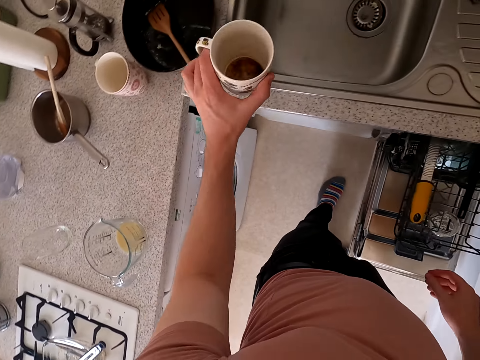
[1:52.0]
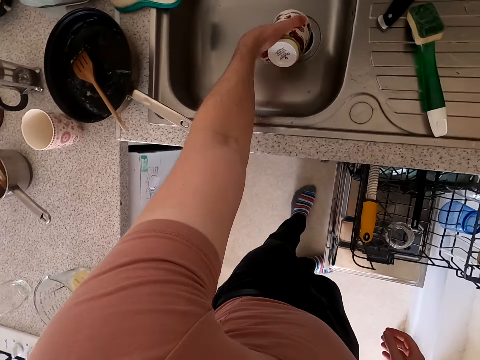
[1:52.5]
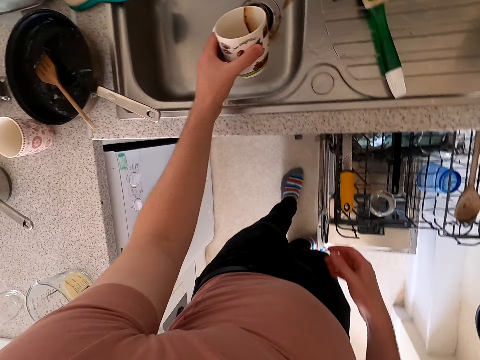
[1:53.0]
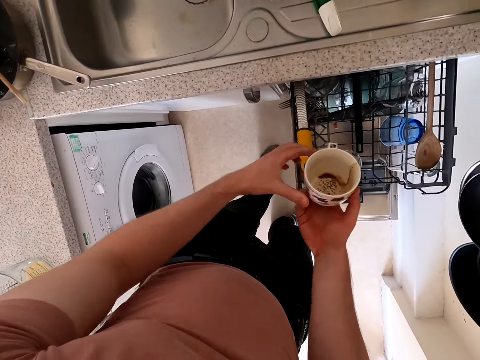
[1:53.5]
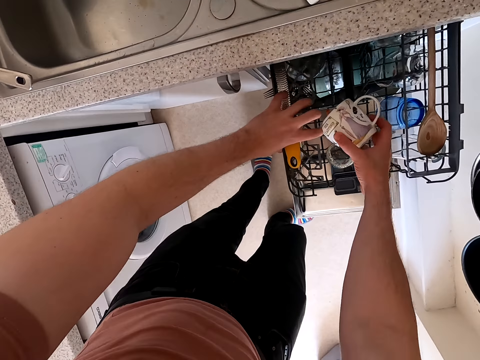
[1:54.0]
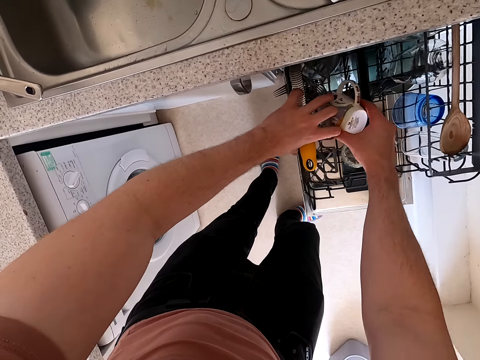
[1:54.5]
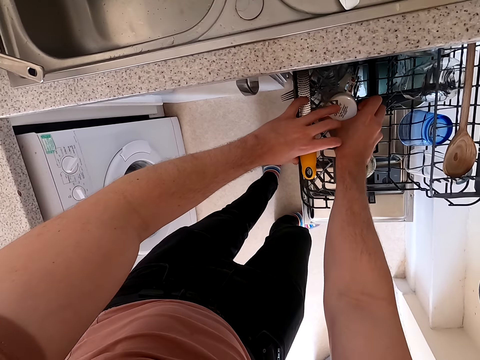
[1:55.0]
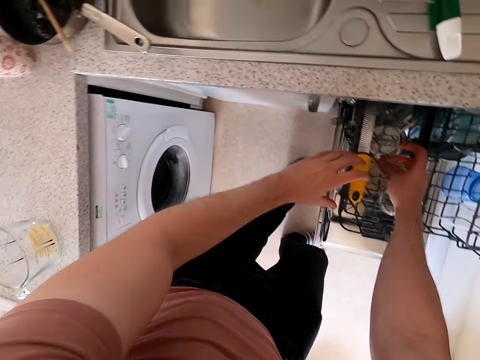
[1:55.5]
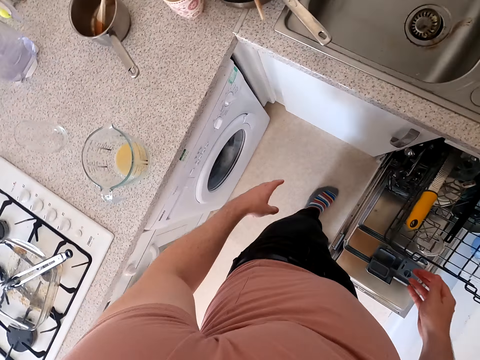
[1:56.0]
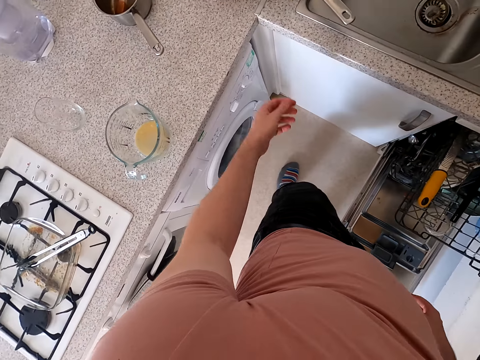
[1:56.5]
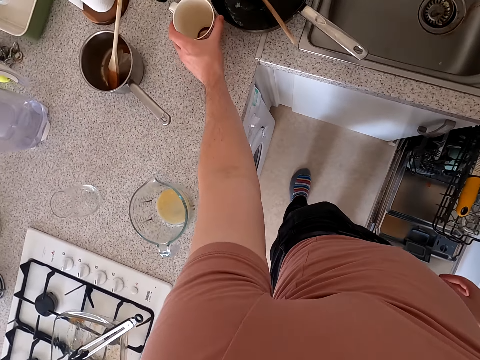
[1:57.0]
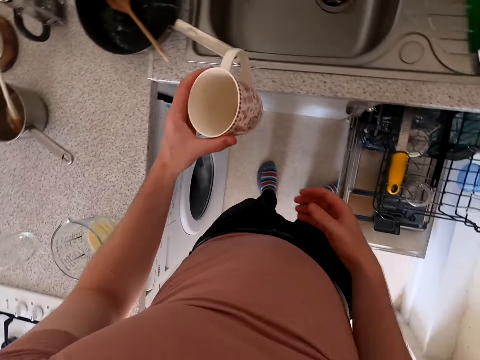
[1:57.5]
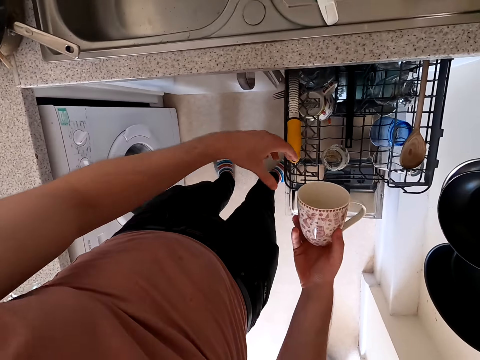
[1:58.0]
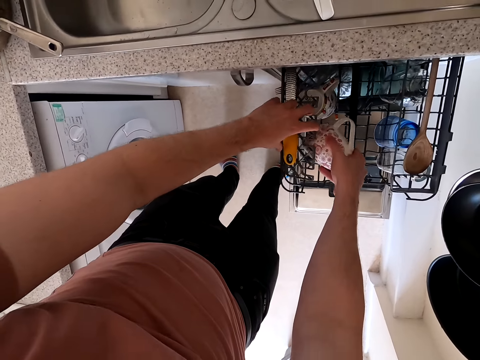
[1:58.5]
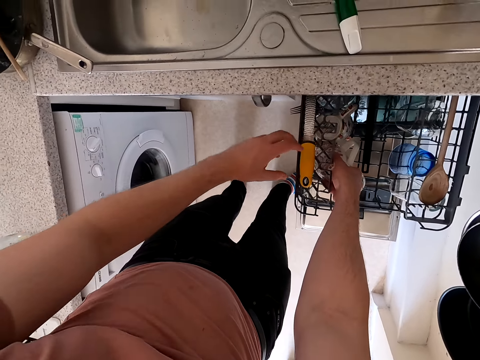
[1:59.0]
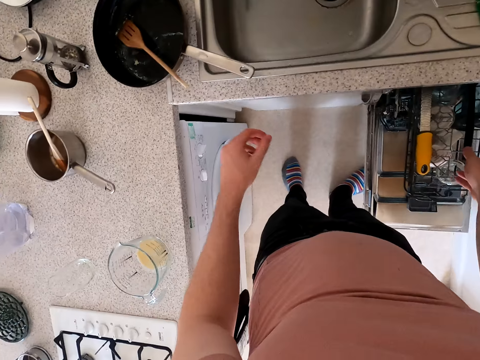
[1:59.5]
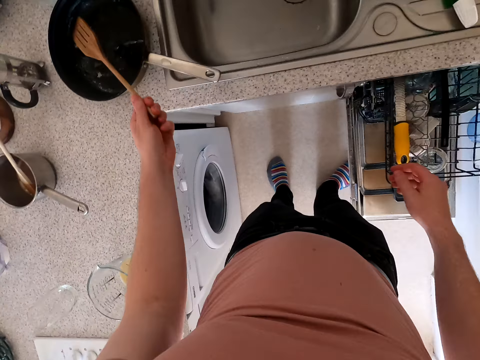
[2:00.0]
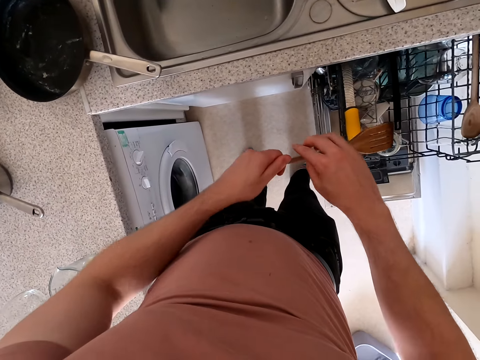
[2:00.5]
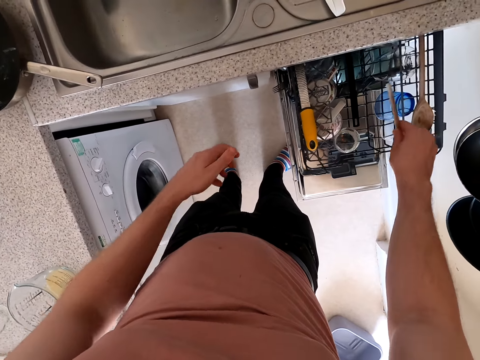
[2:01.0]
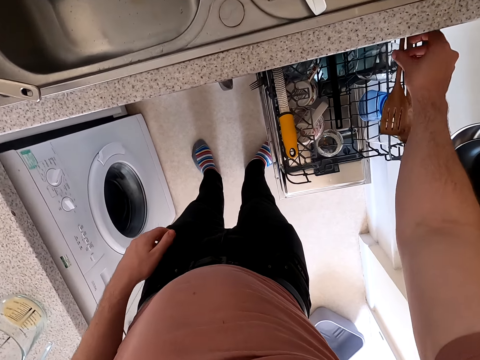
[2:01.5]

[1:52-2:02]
The camera wearer picks up the mug. They pour something into the sink. They put the mug in the dishwasher. They pick up another mug. They put the mug in the dishwasher. They put the spoon in the rack.

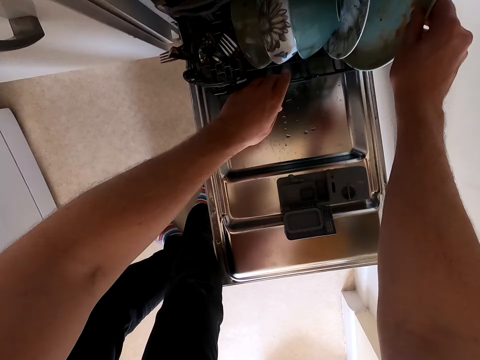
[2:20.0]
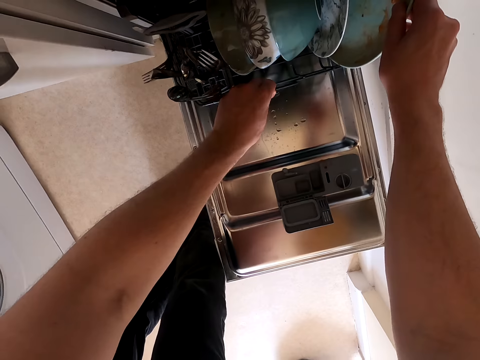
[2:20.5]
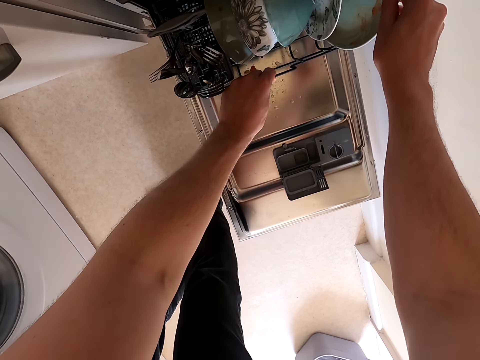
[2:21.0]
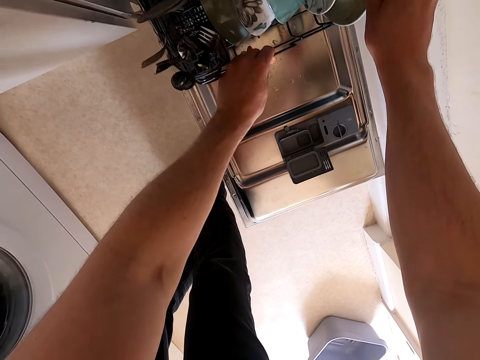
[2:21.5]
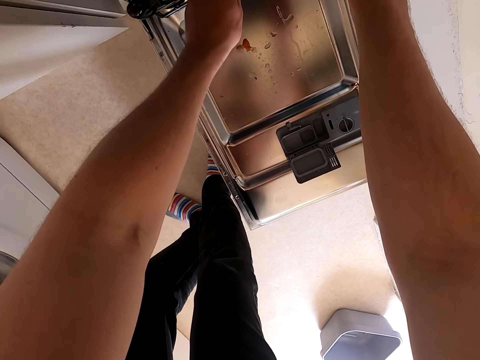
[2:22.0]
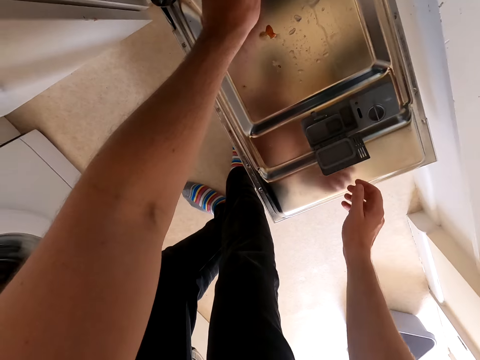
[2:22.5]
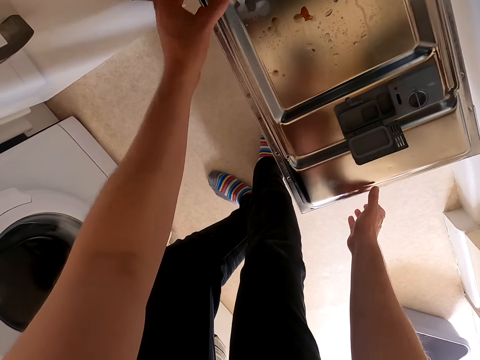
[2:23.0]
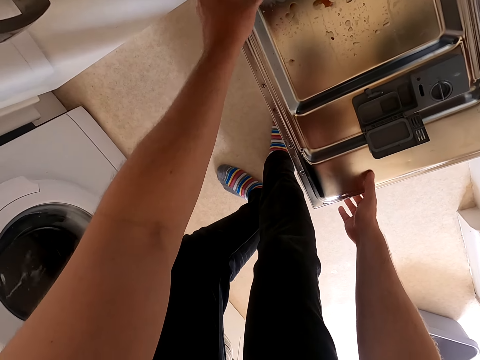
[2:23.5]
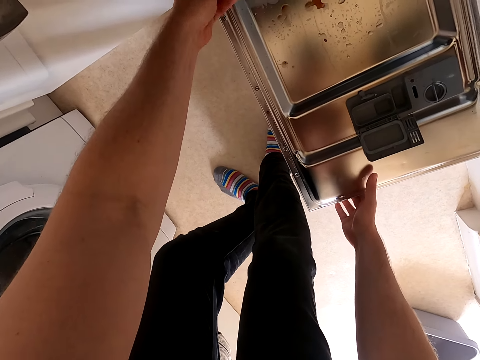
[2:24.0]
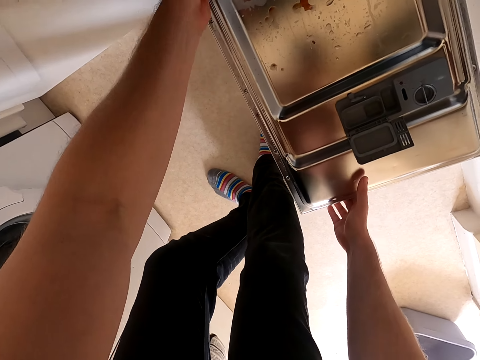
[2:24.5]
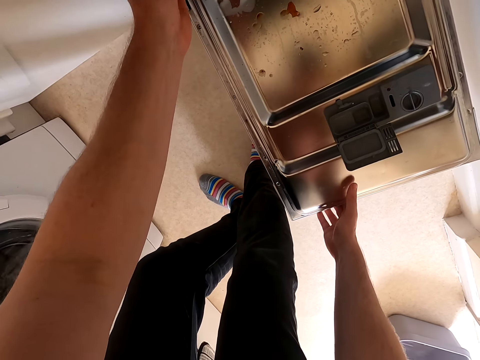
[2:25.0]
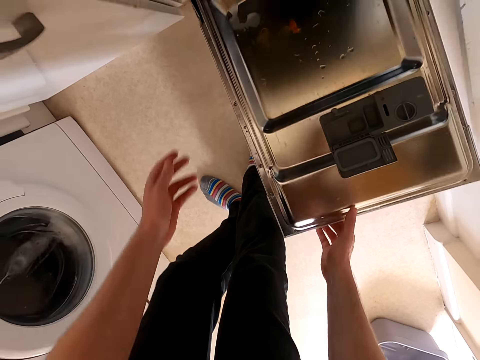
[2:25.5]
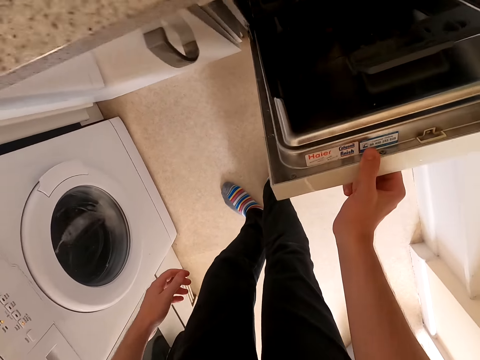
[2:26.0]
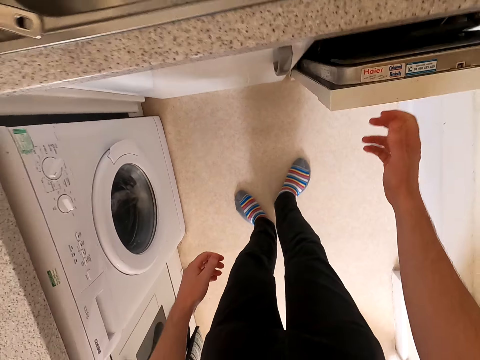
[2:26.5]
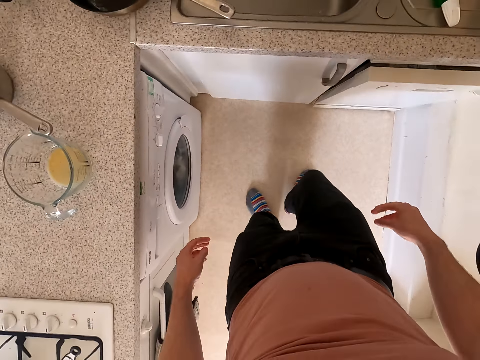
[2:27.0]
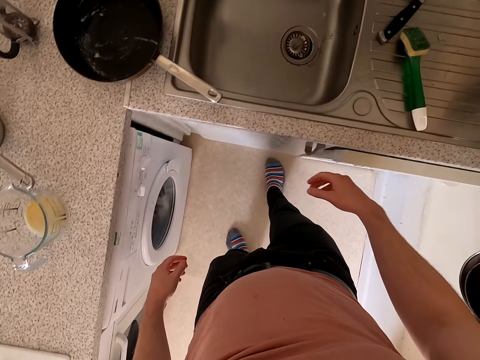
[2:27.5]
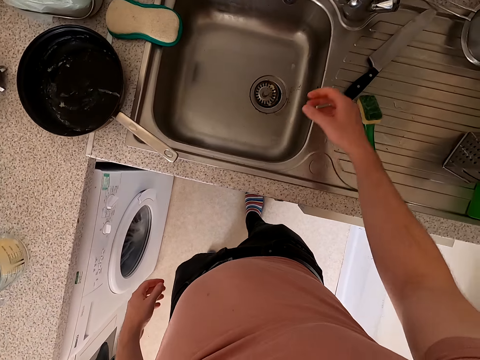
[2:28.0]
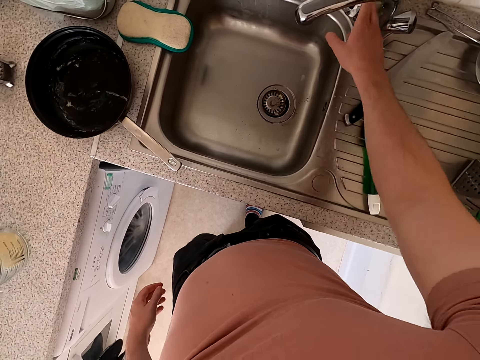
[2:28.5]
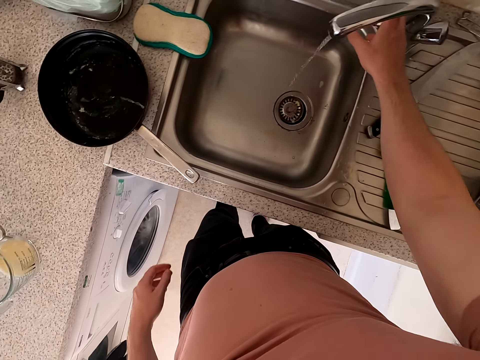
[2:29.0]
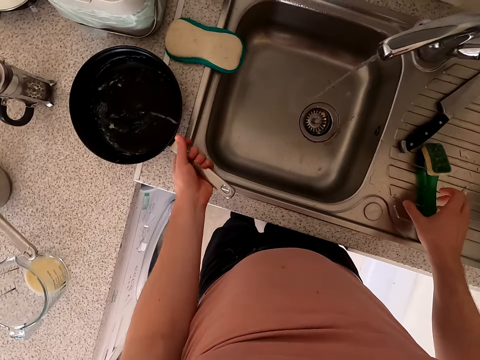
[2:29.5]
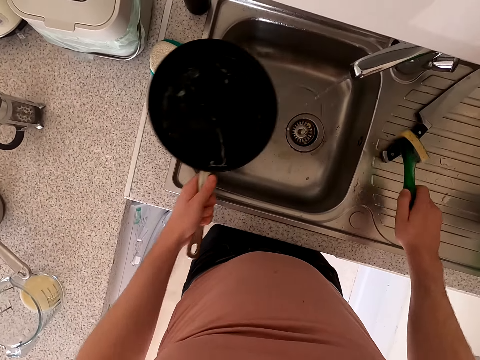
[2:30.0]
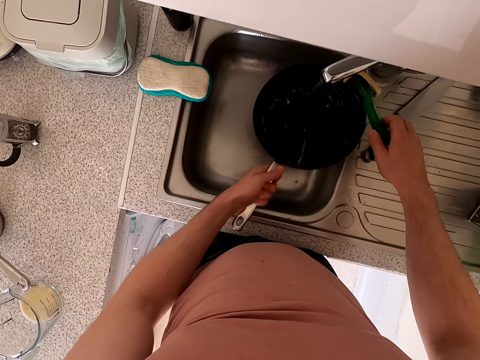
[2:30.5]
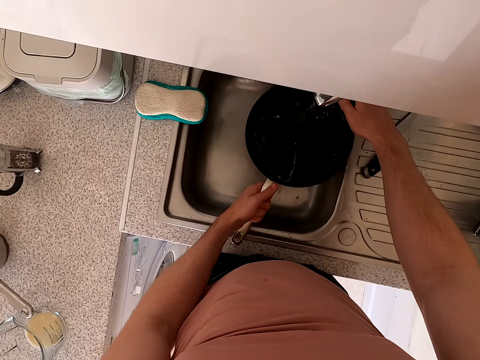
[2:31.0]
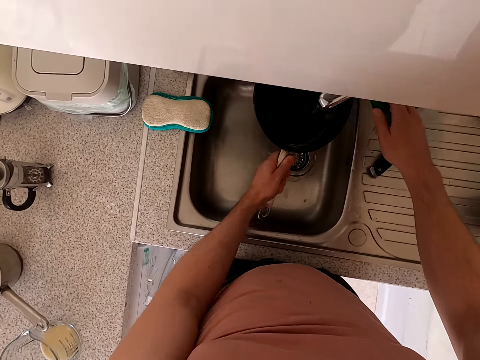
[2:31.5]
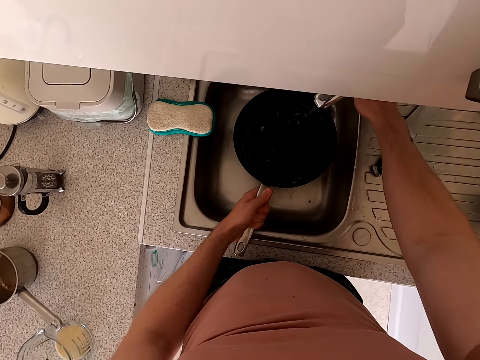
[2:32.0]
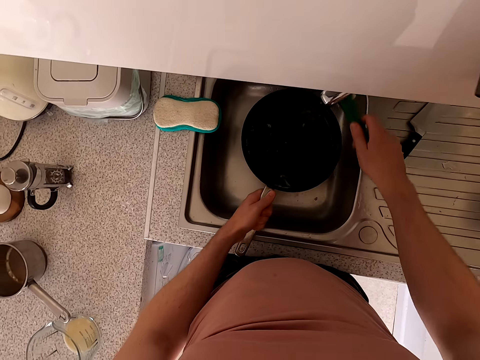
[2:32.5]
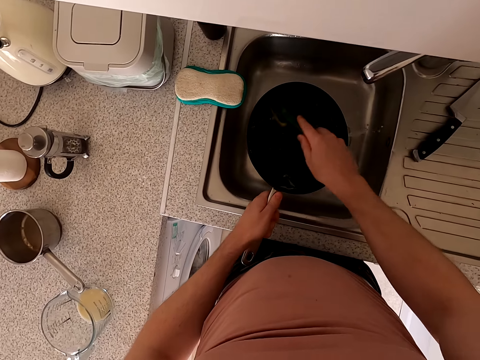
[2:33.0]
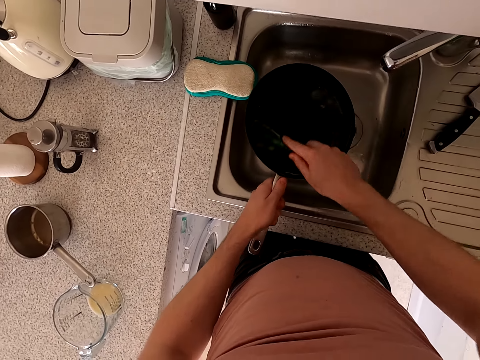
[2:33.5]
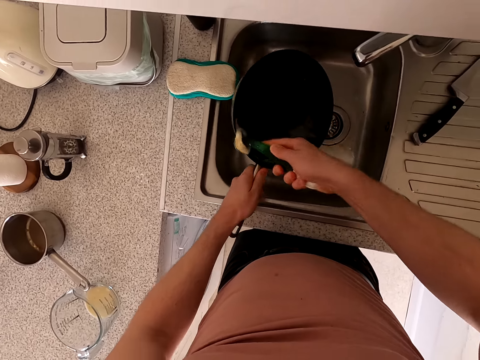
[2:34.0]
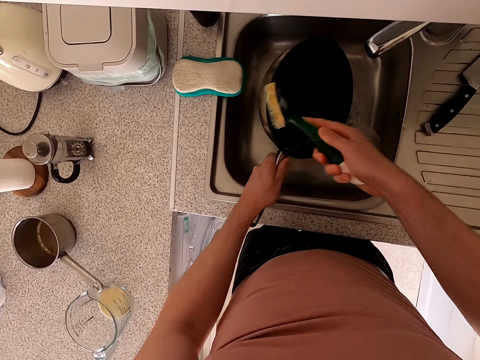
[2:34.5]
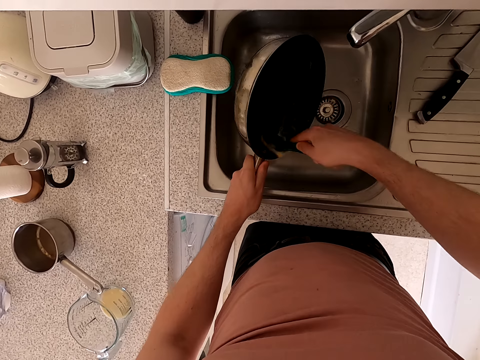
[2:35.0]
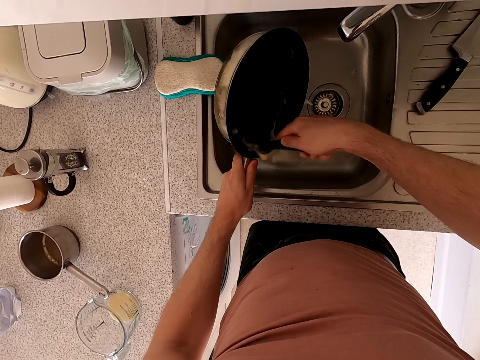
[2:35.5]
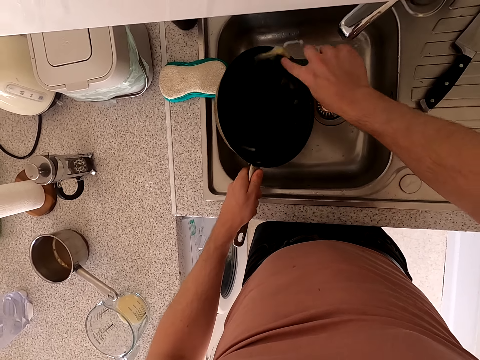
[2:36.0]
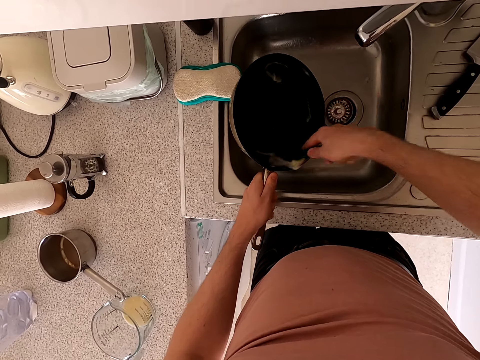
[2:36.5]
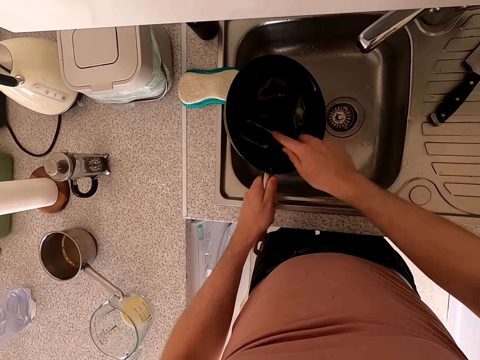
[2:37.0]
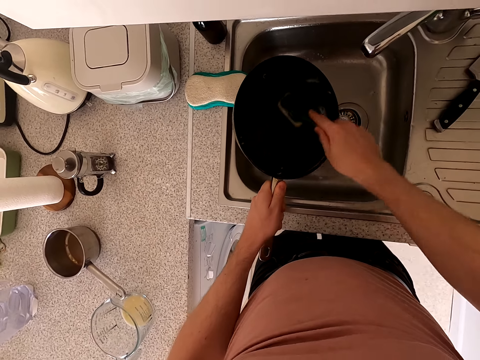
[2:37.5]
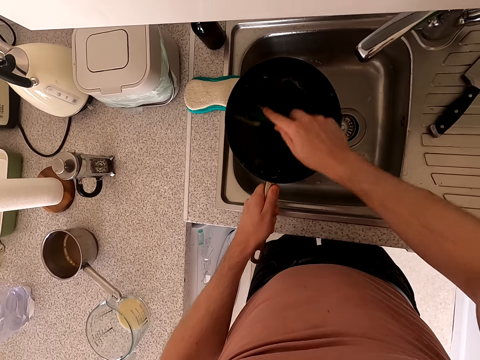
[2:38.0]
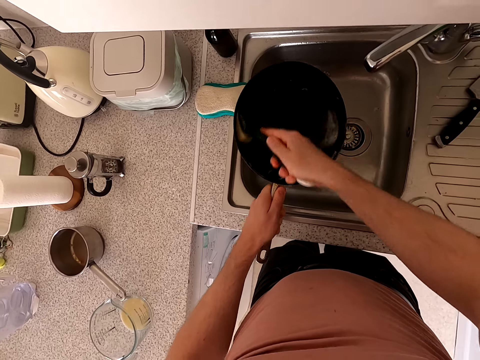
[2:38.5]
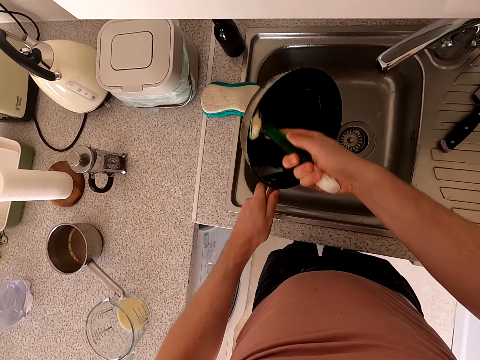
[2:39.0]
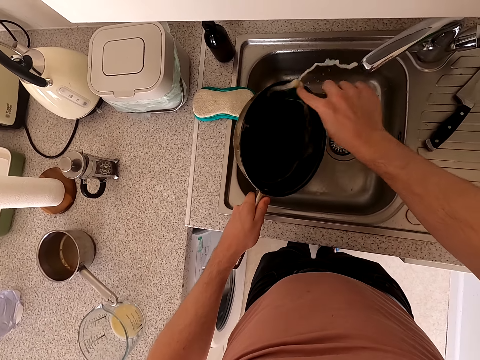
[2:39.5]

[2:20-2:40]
The camera wearer touches the rack. They close the dishwasher. They open the tap. They pick up the pan. They scrub the cooking pan.
